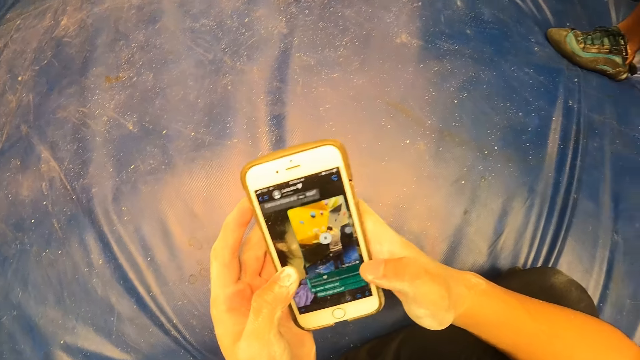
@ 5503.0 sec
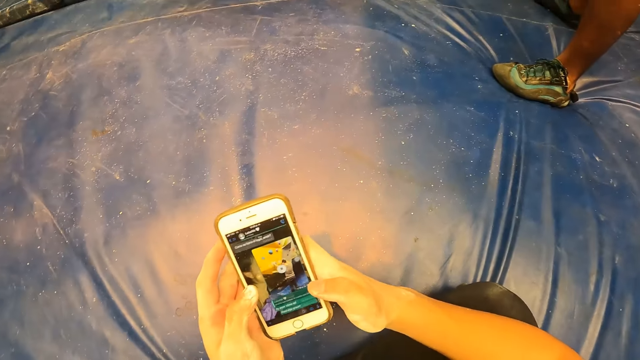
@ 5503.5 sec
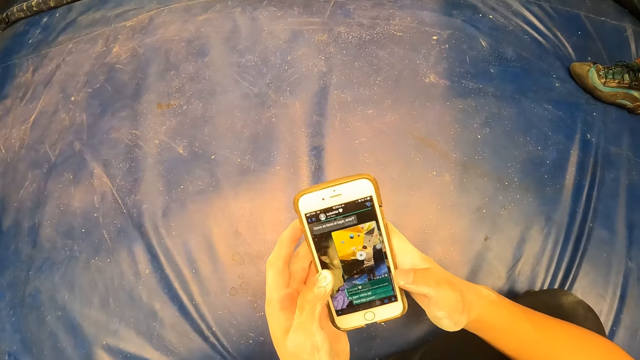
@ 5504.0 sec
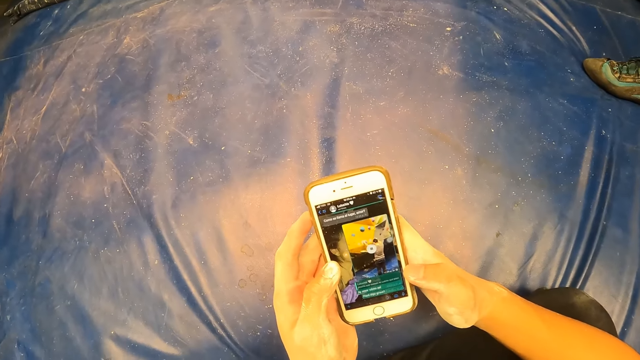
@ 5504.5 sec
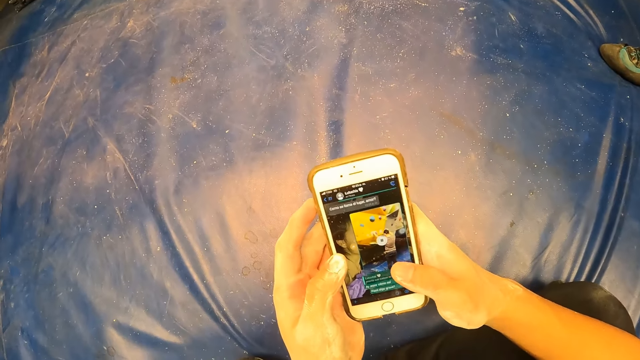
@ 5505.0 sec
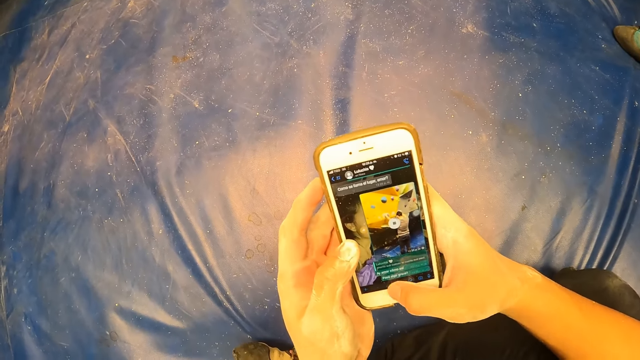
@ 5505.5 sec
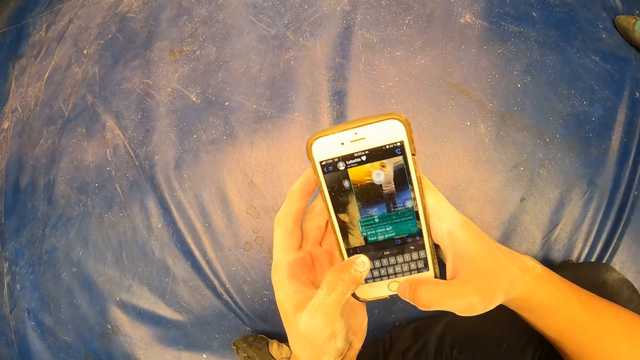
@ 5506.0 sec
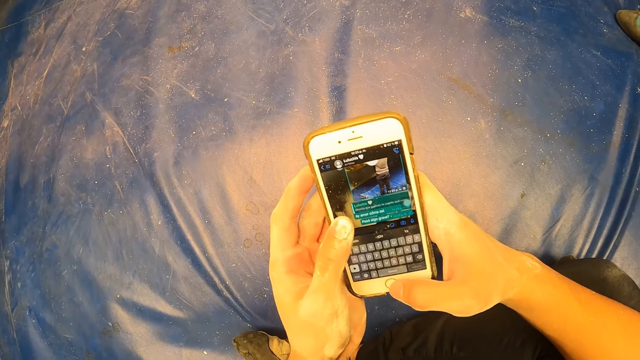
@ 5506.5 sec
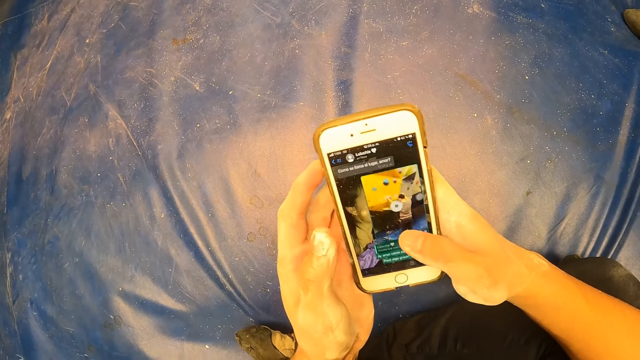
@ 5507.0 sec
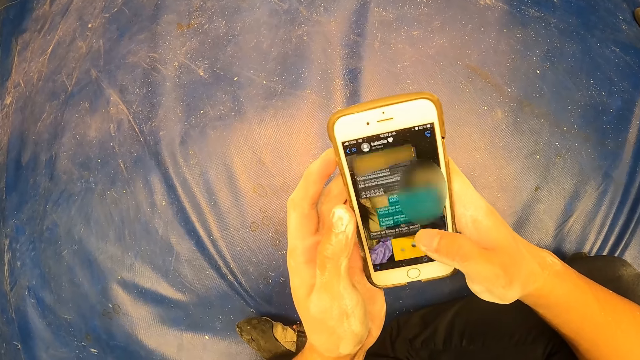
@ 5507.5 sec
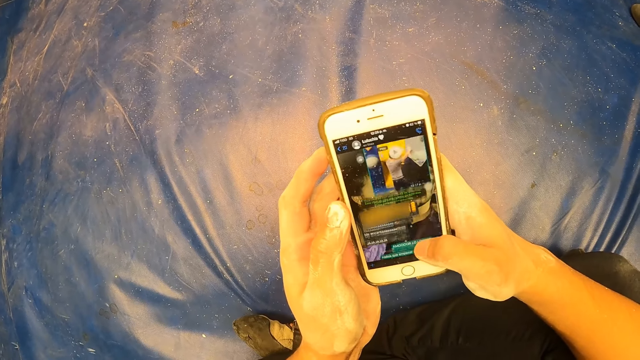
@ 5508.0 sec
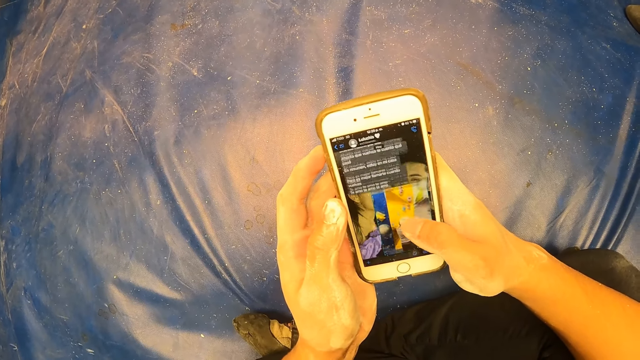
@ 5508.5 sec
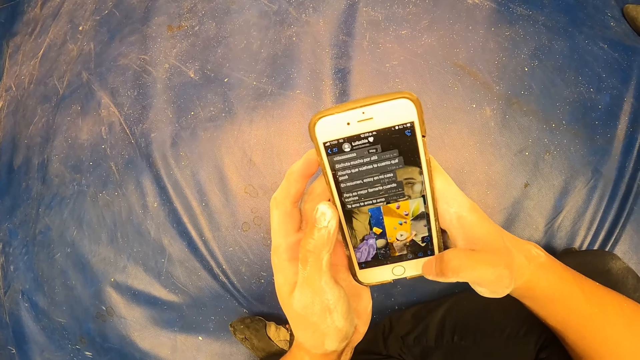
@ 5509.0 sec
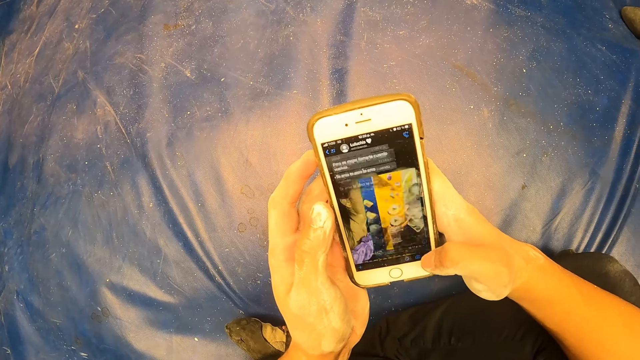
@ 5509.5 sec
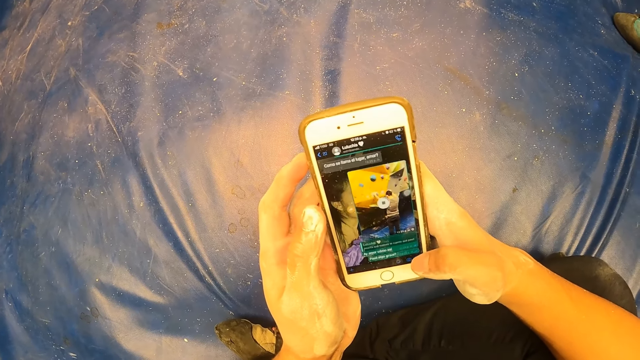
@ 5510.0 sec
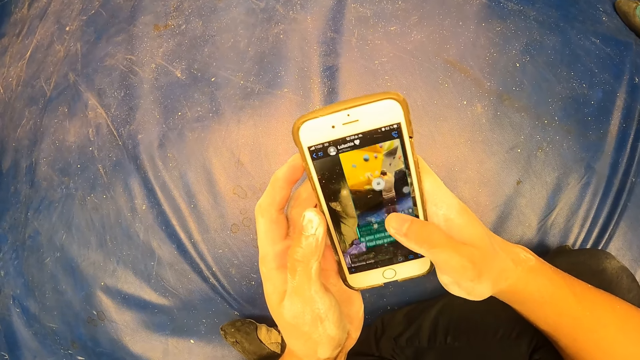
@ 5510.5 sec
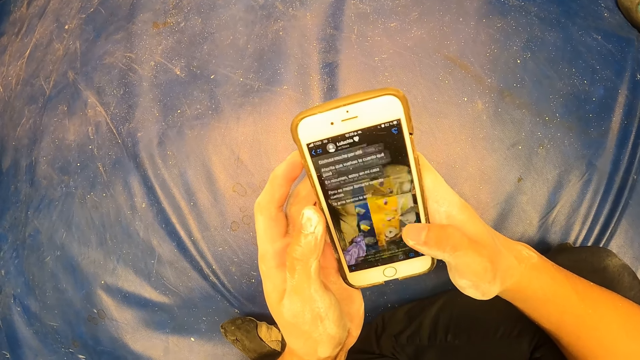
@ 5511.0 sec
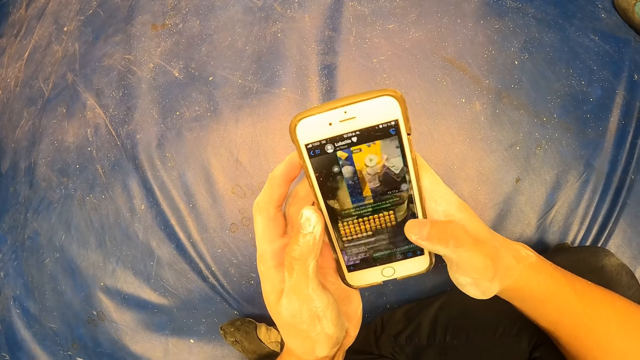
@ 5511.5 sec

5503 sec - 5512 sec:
The camera wearer looks at the phone. They operate the phone.

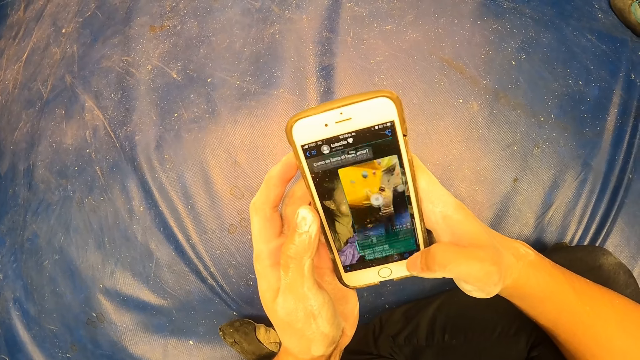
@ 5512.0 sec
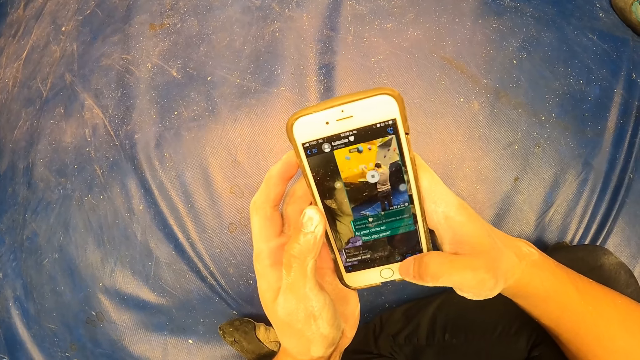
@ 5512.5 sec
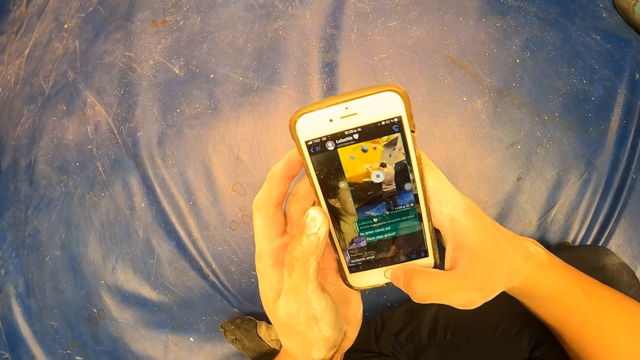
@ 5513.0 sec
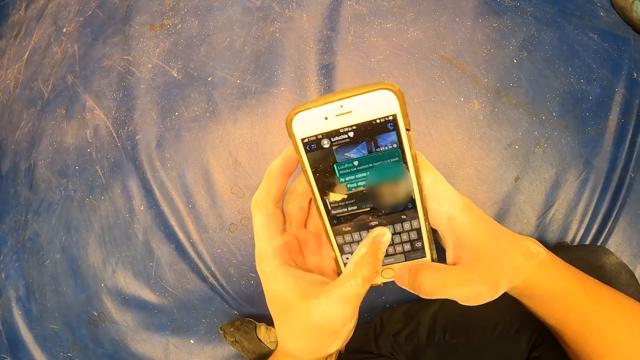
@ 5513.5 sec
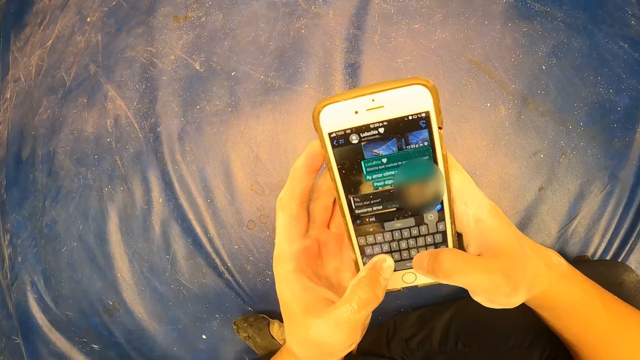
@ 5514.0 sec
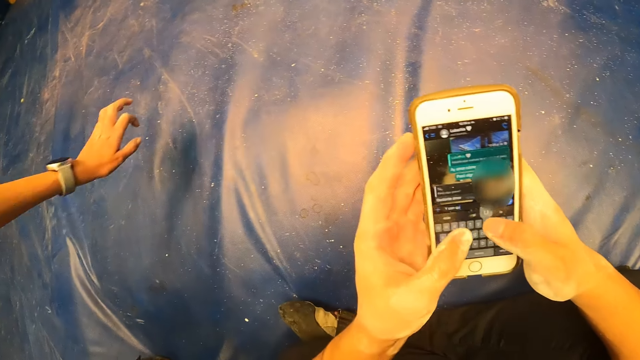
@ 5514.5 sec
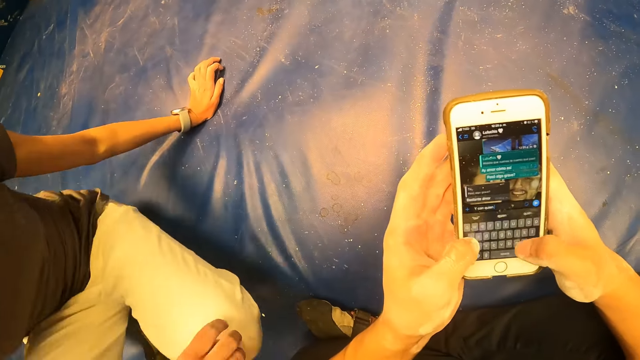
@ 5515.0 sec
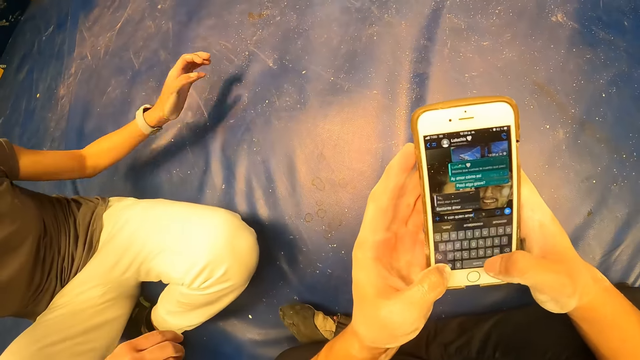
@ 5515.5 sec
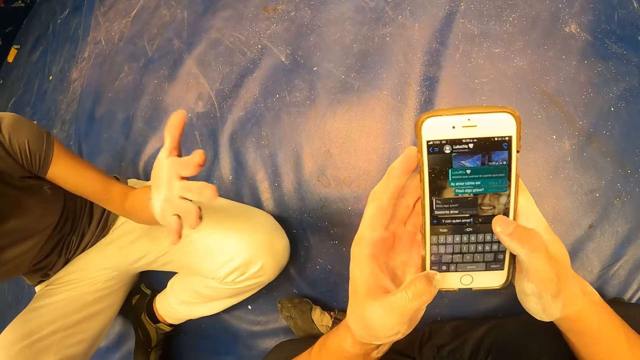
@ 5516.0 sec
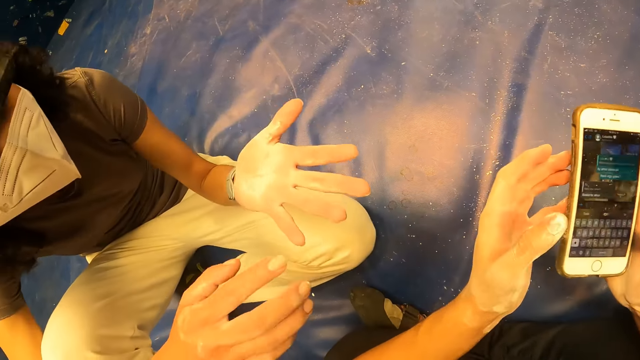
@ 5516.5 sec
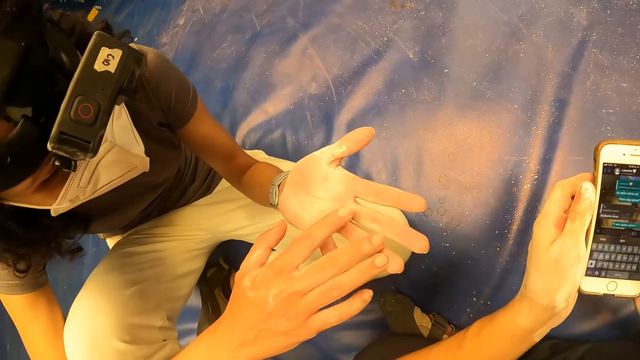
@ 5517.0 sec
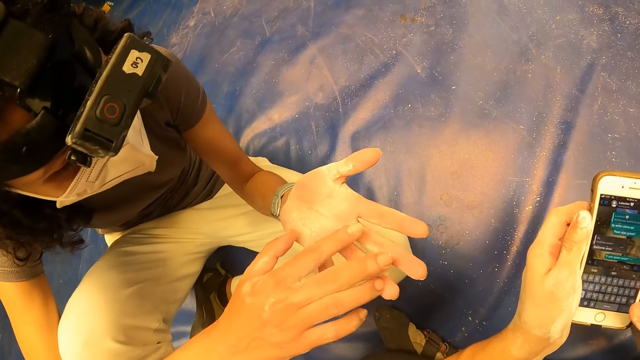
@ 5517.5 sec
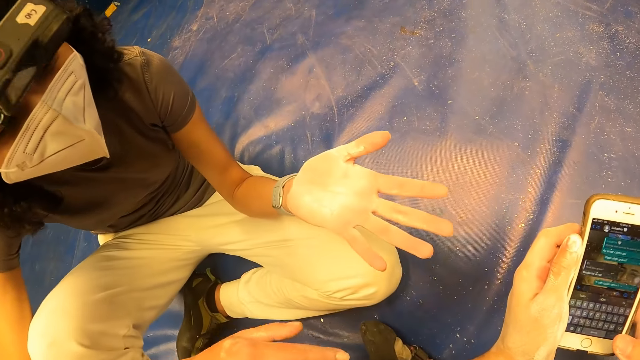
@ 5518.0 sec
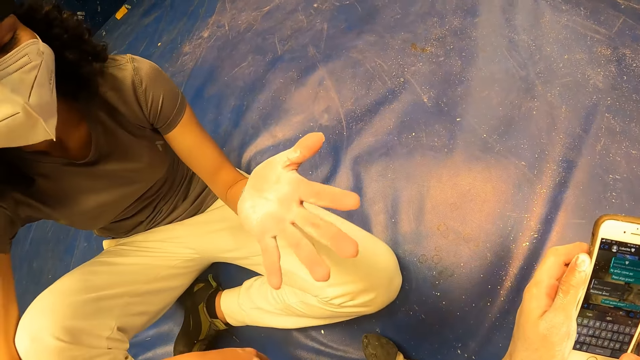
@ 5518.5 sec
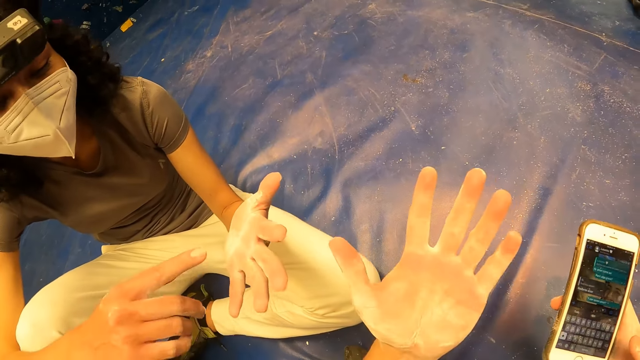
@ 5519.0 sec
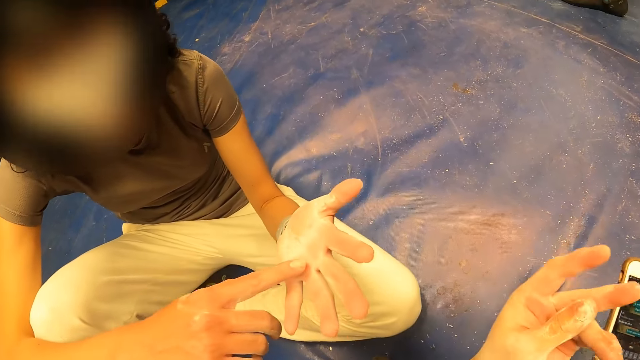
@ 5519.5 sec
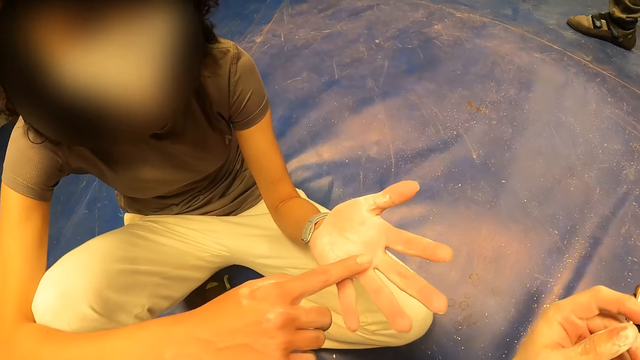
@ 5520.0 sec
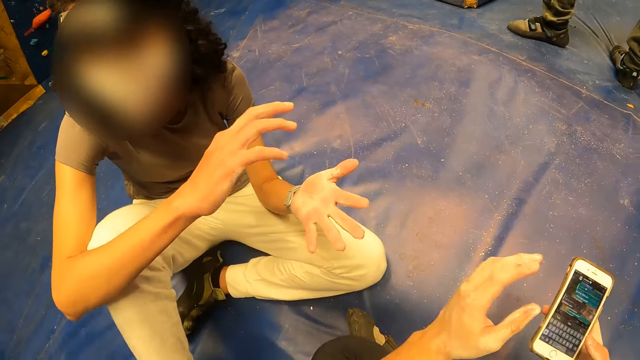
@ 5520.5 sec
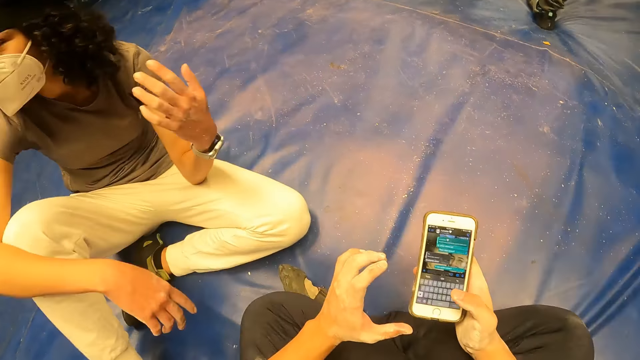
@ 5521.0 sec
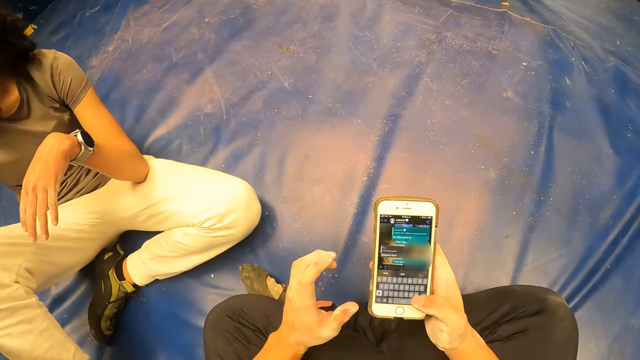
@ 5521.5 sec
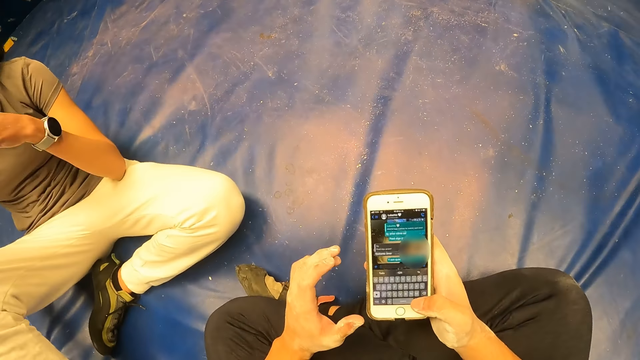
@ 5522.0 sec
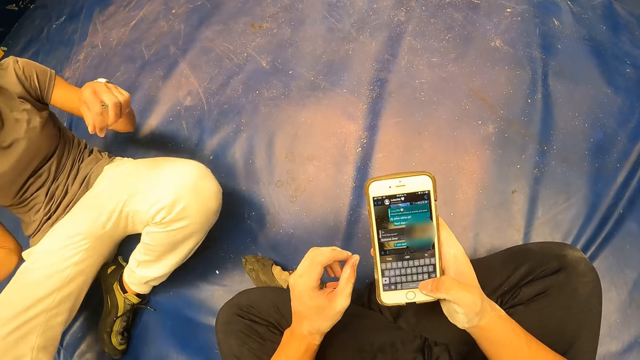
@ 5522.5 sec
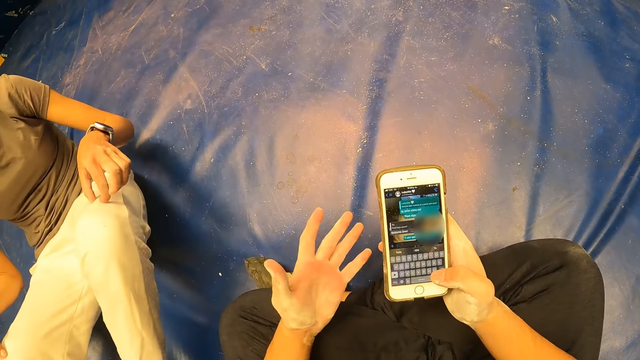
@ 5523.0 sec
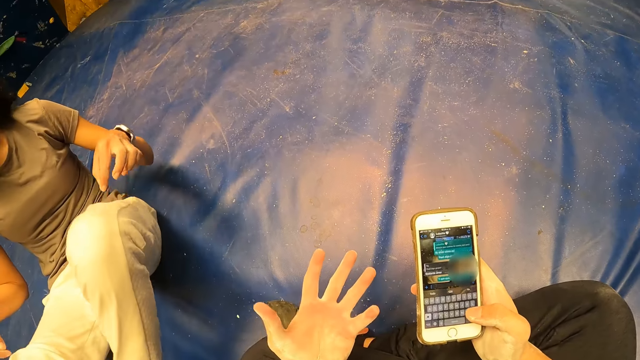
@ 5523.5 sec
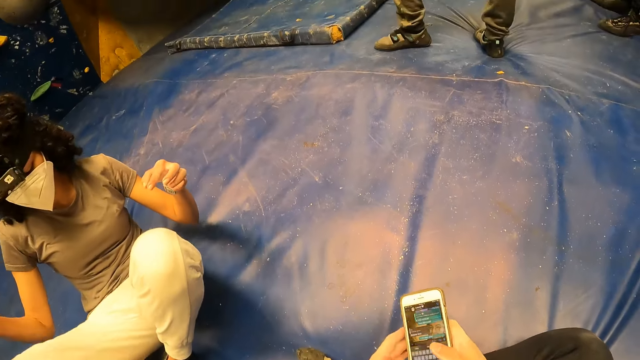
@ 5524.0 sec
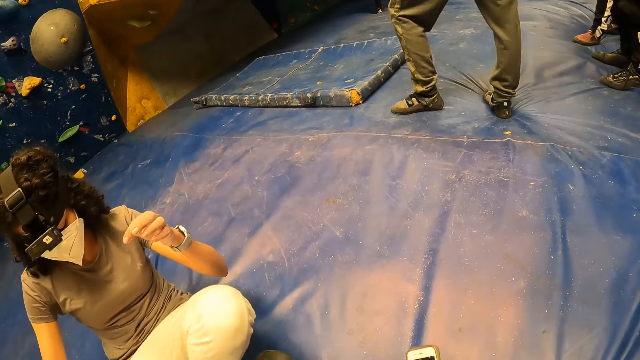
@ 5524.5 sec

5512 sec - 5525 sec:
The woman sits on the mat with her left hand. The woman looks at the hands. The camera wearer converses with the woman. He looks at the hand and holds the phone with his right hand. The woman moves the hands. The camera wearer presses the phone with his right hand. The woman moves the legs.
